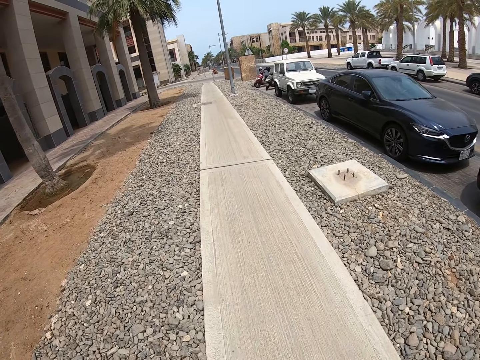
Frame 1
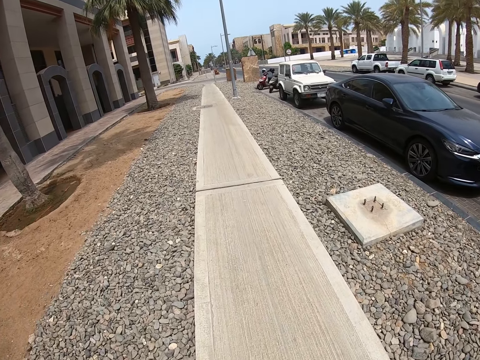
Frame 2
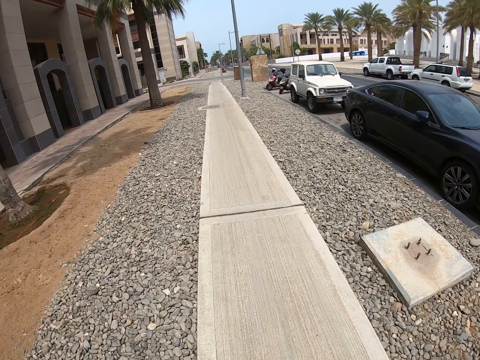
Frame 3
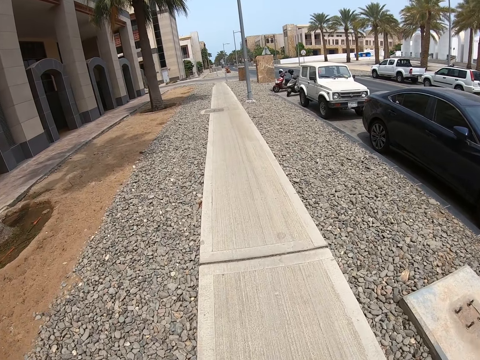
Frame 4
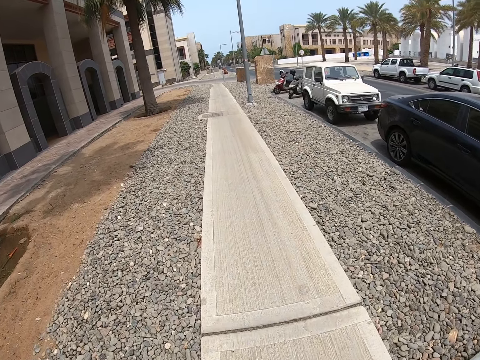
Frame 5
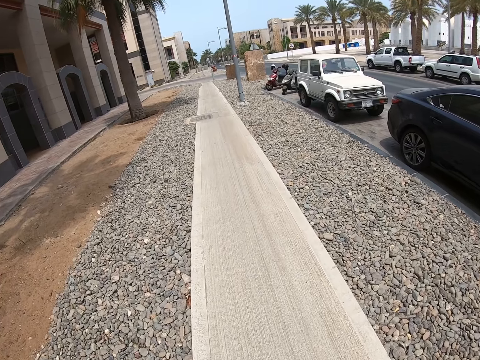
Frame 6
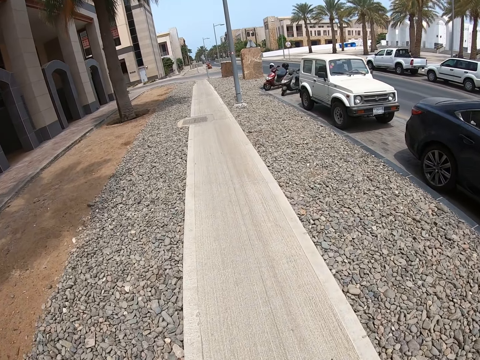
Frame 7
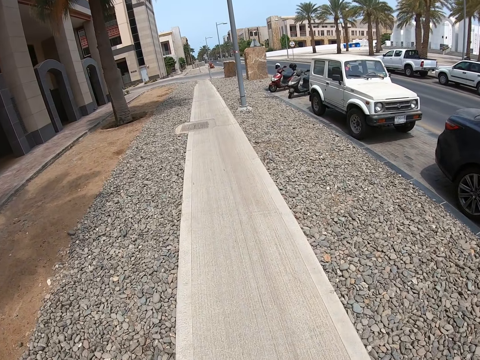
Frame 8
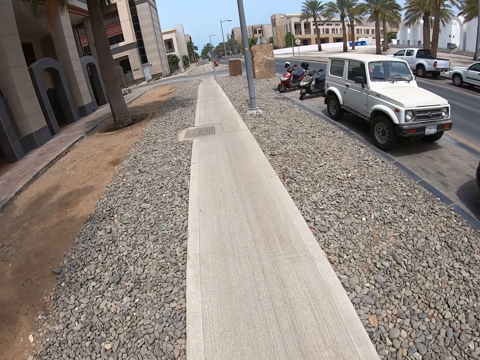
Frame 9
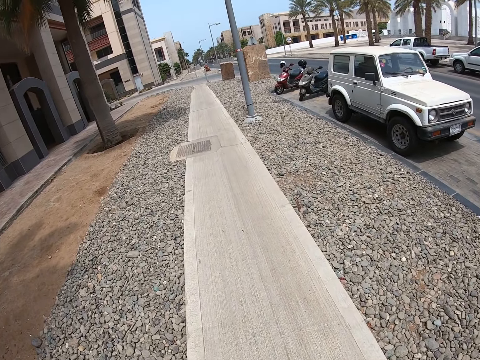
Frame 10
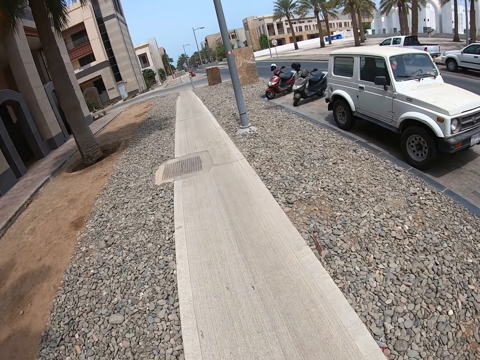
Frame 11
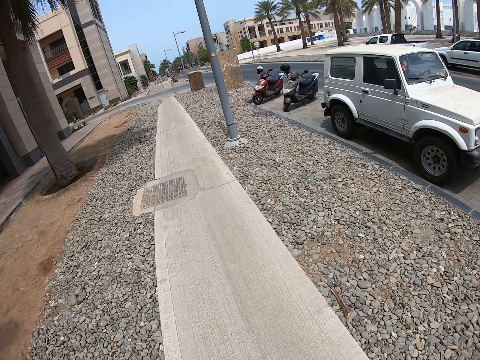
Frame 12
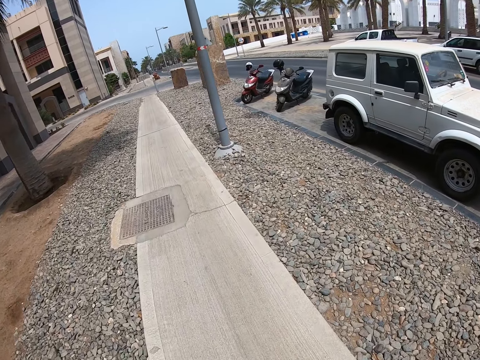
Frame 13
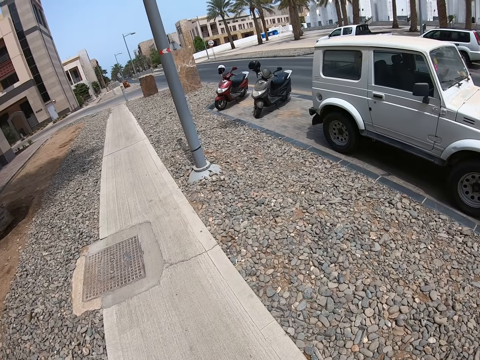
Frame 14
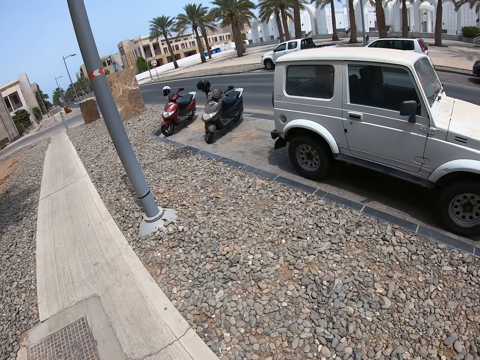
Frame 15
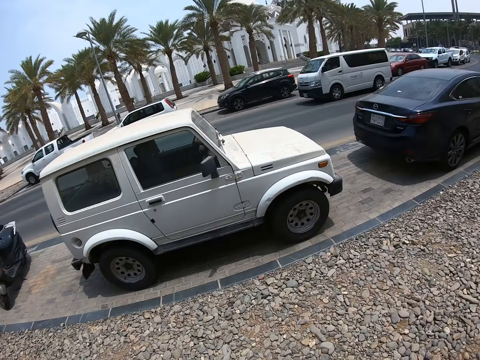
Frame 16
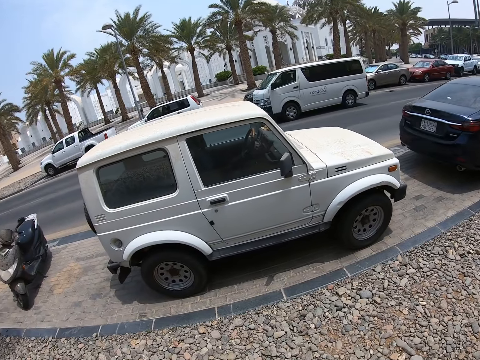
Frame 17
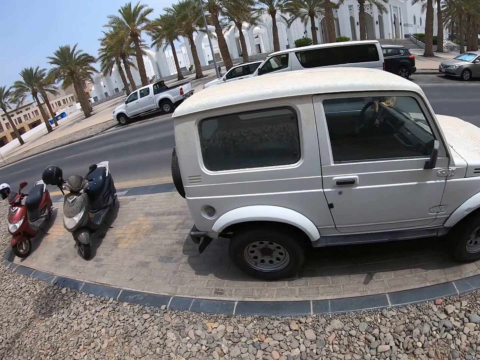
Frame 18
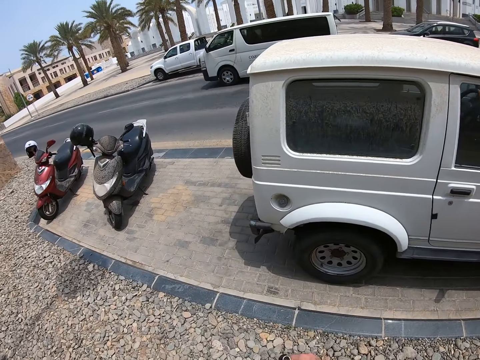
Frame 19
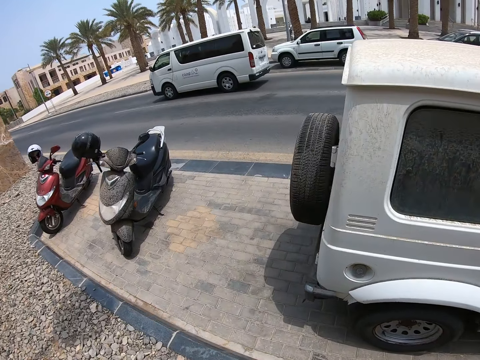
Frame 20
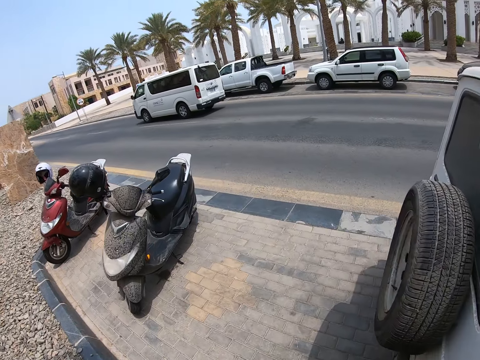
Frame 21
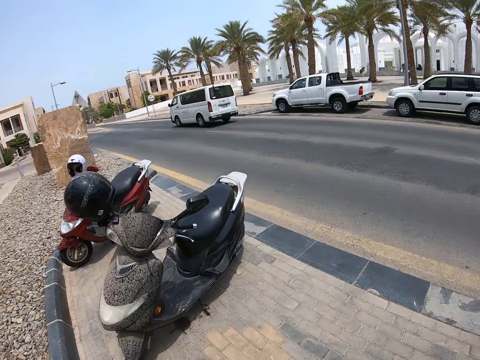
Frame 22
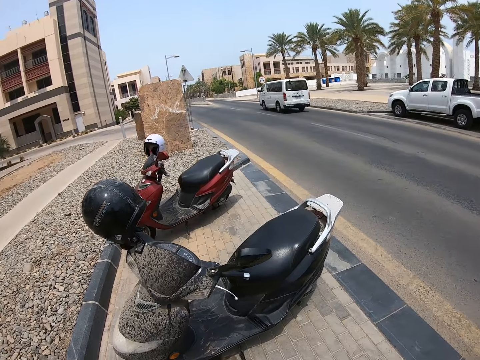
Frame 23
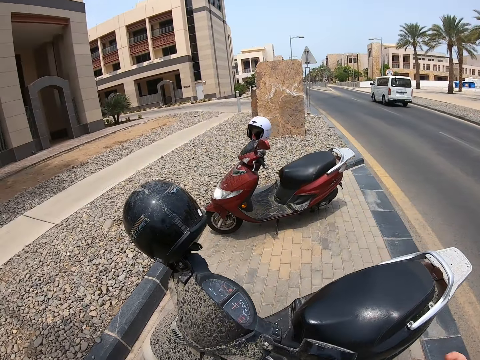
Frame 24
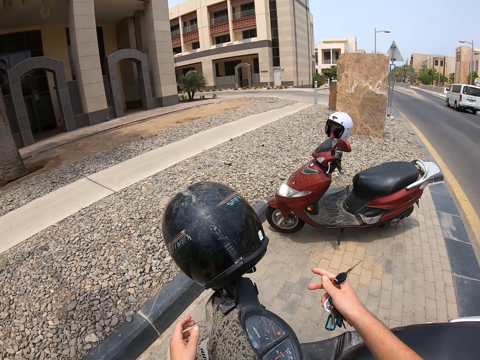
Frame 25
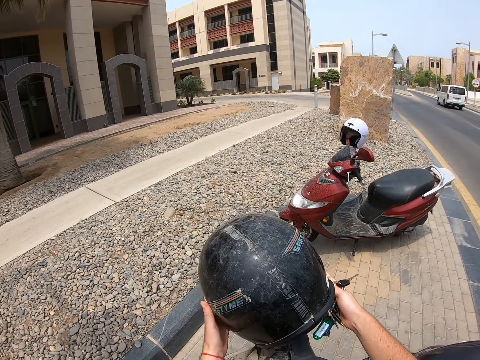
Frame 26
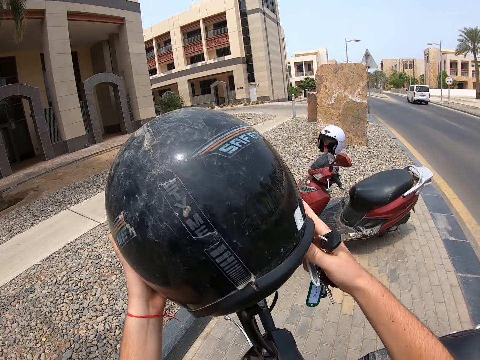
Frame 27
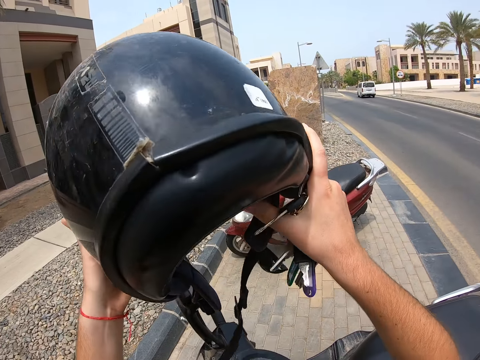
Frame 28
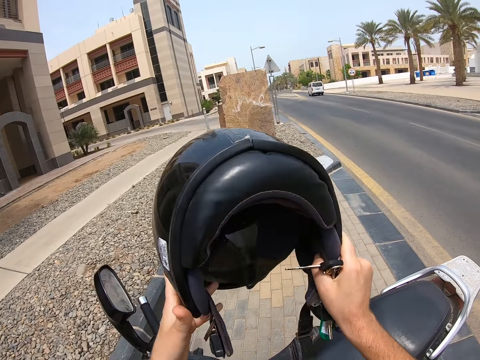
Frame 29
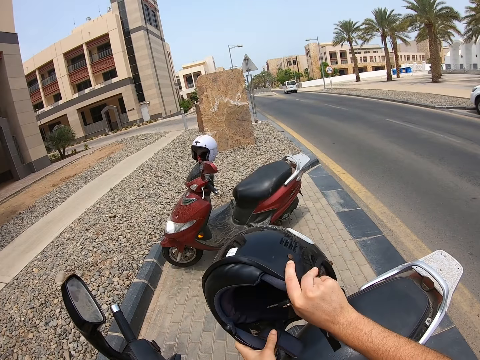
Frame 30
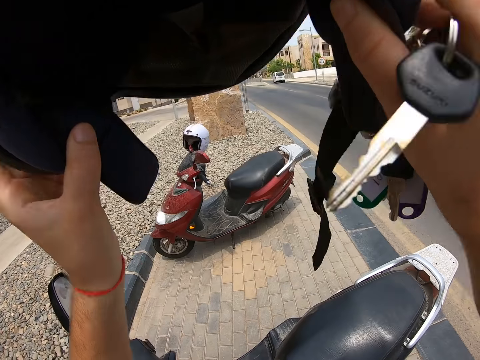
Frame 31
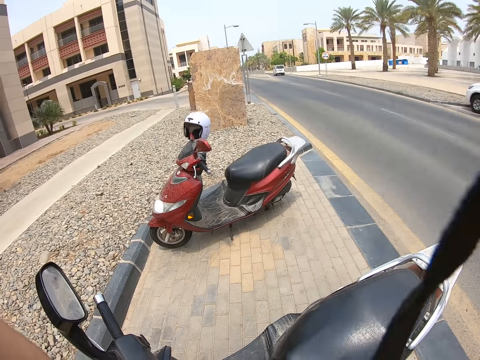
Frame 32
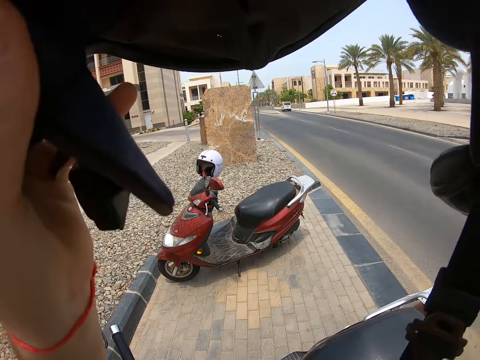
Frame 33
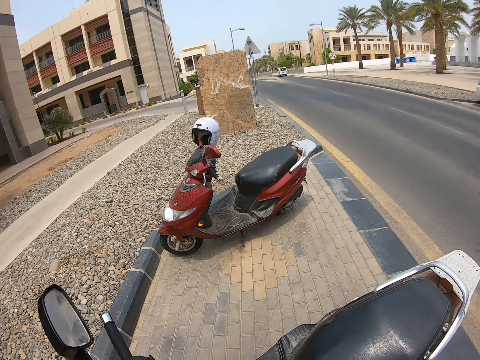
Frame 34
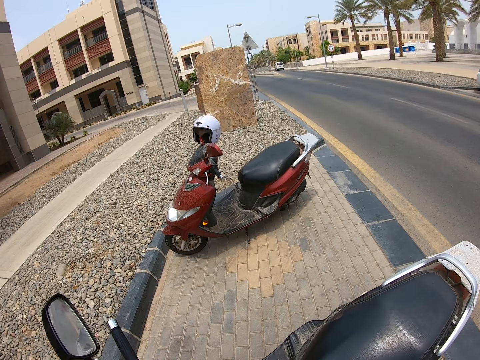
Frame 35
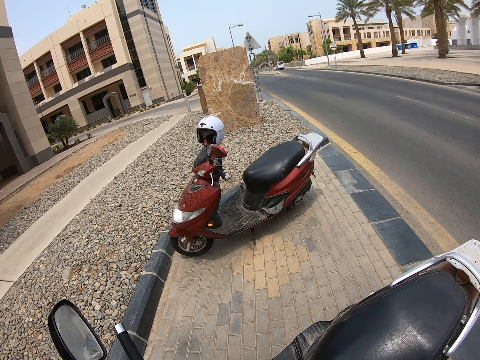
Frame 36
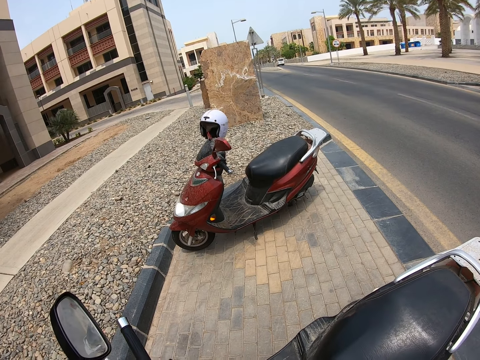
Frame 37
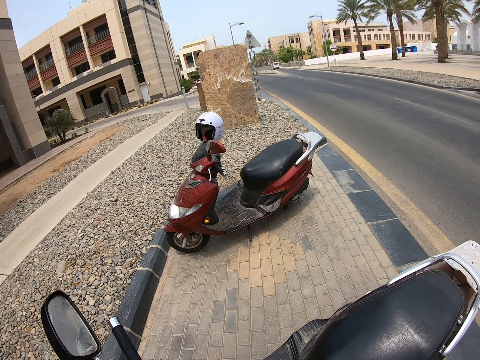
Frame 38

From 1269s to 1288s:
The camera wearer walks over to the parking. They walk towards a motorcycle. They pick up a helmet. They hold the helmet with both hands. They hold the helmet up. They put on the helmet.

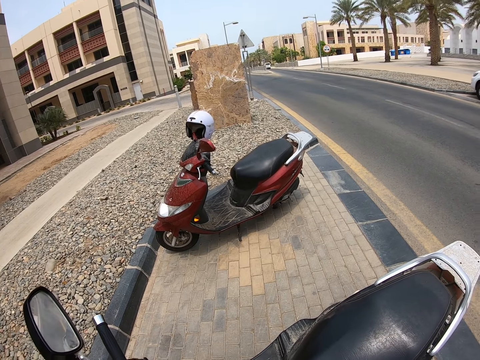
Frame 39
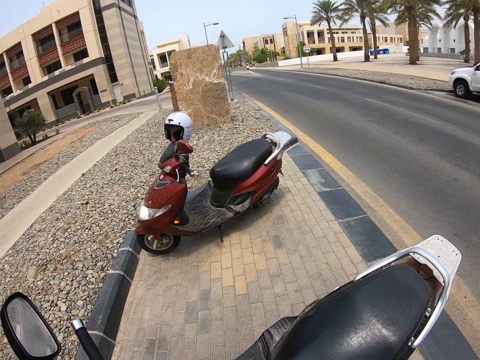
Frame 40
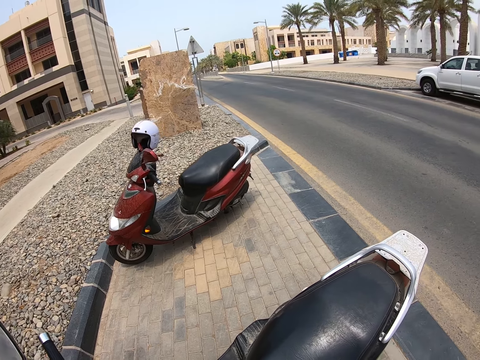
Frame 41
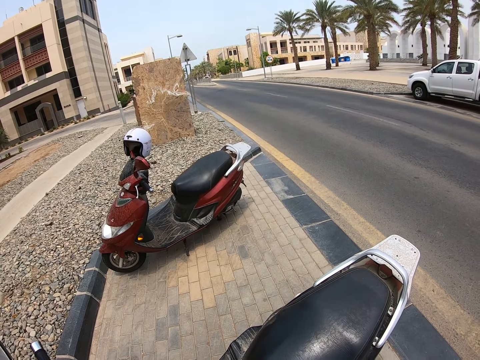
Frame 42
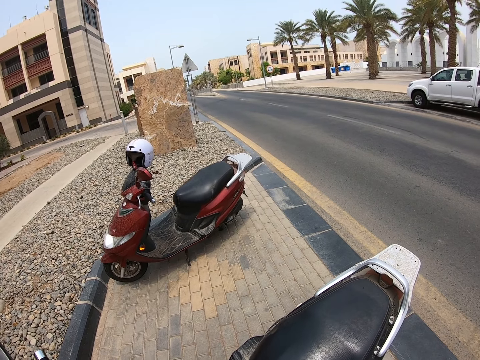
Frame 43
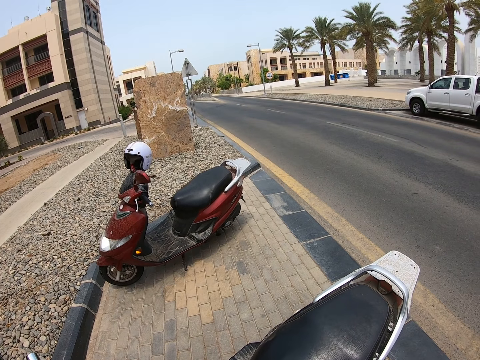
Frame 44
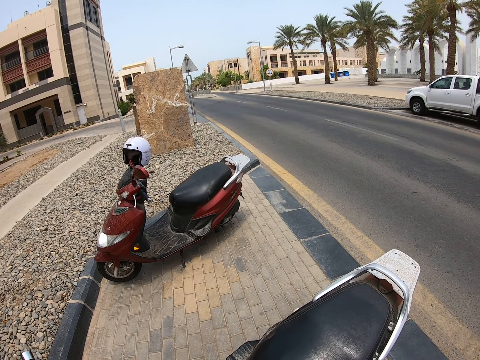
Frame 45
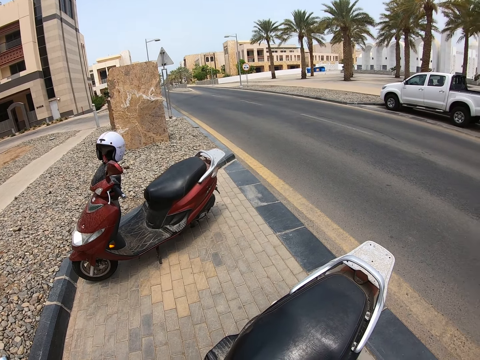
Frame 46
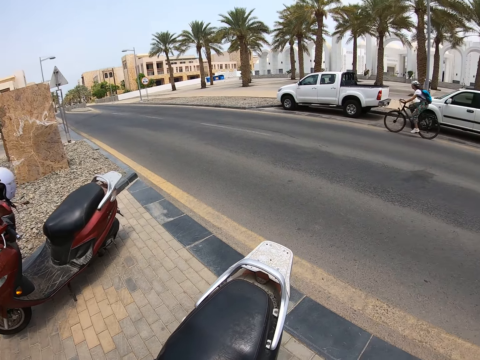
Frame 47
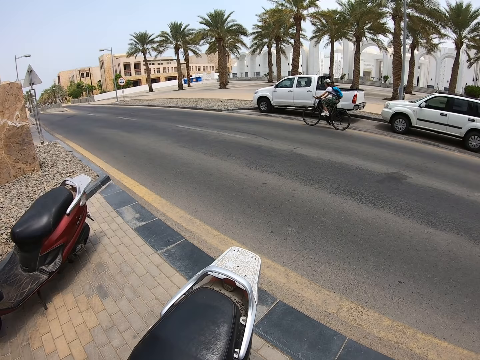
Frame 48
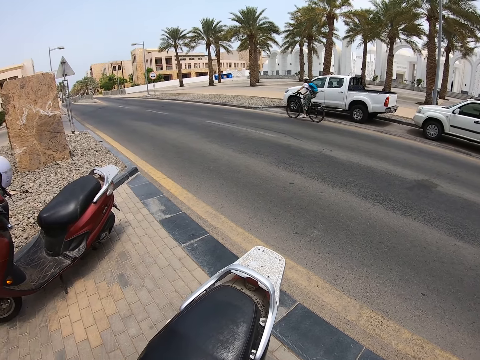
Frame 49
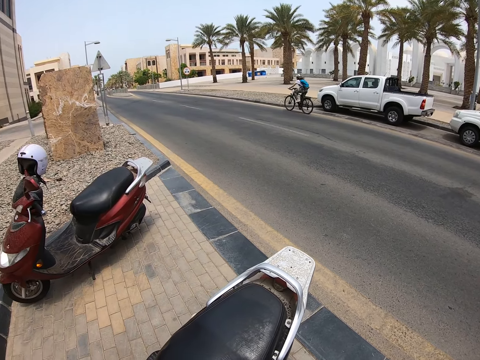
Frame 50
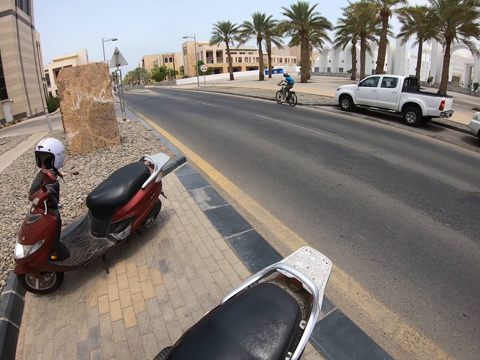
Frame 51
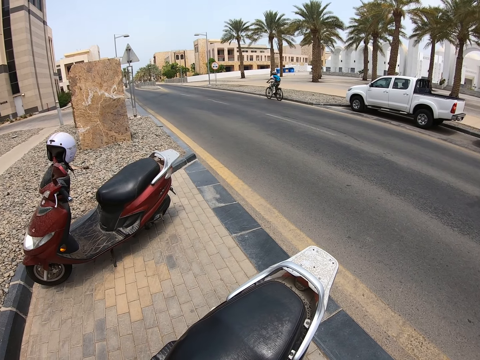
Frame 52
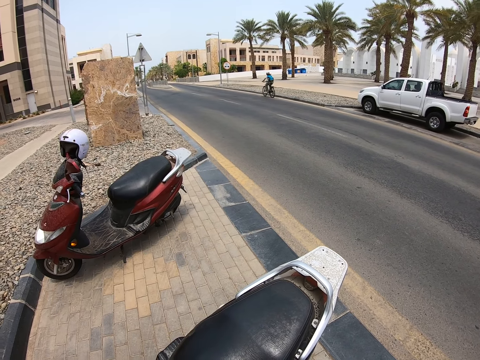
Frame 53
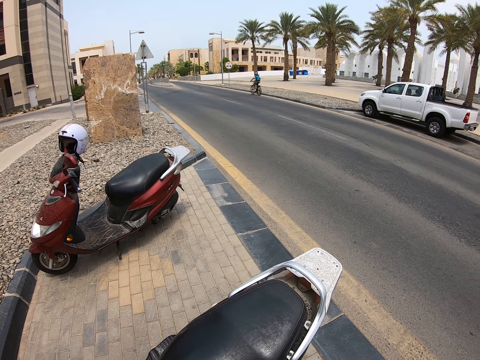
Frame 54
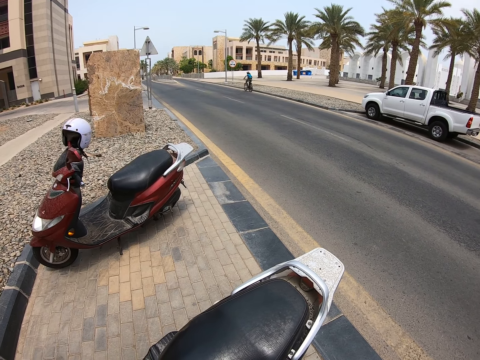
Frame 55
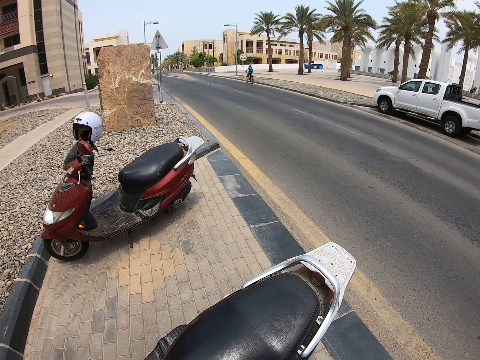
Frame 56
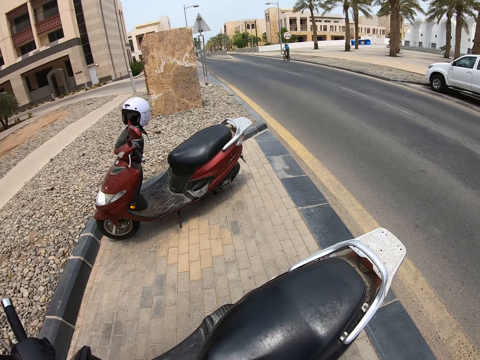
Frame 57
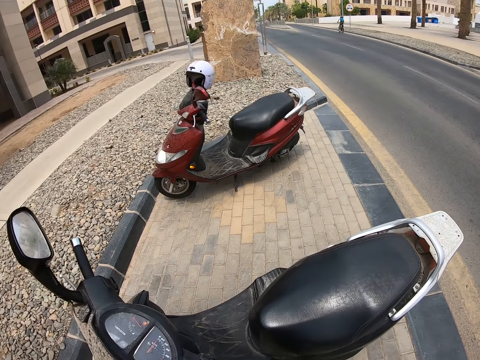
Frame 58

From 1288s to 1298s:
The camera wearer looks around. A cyclist cycles past the camera wearer. The camera wearer looks around.
